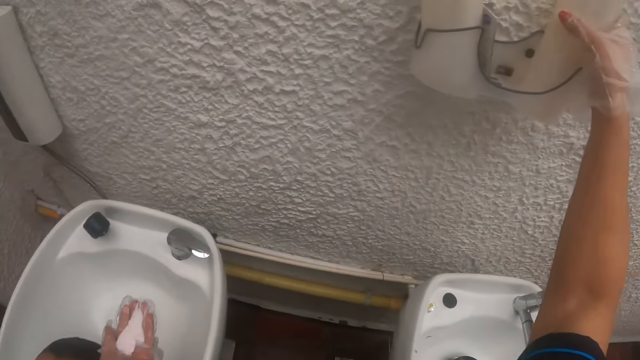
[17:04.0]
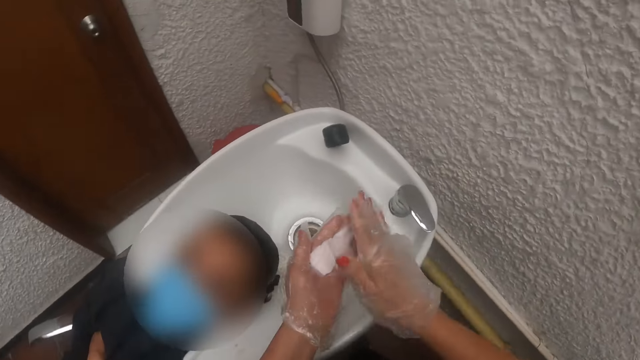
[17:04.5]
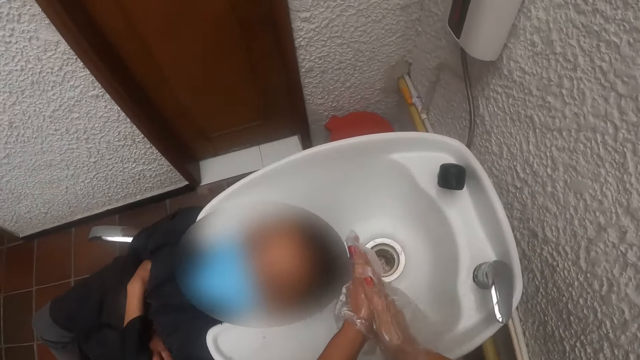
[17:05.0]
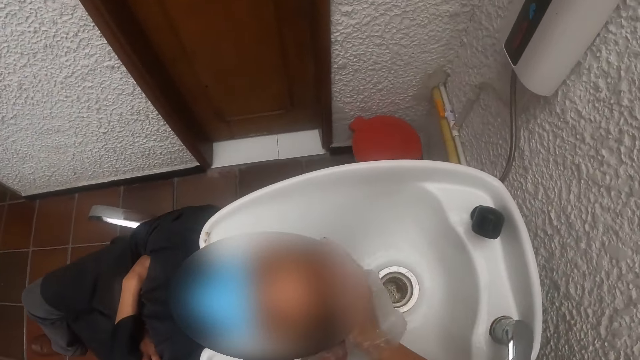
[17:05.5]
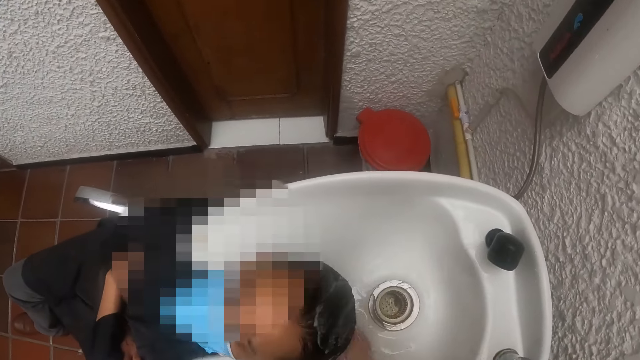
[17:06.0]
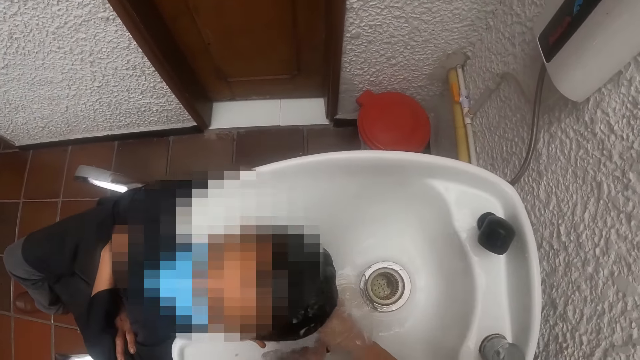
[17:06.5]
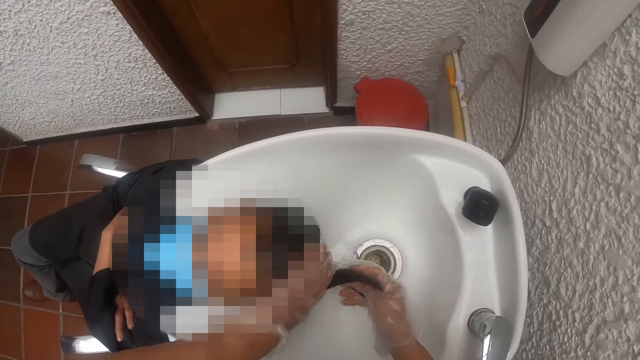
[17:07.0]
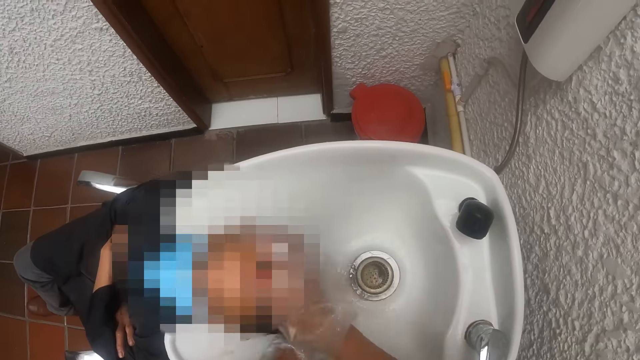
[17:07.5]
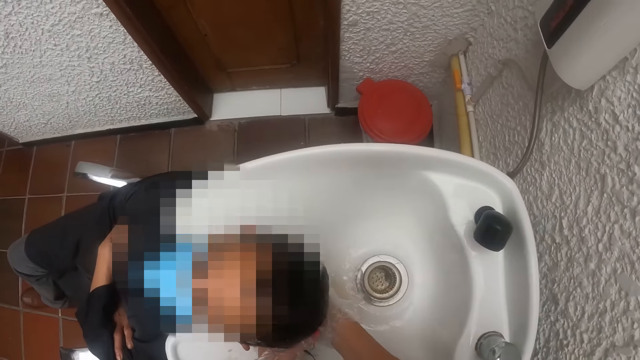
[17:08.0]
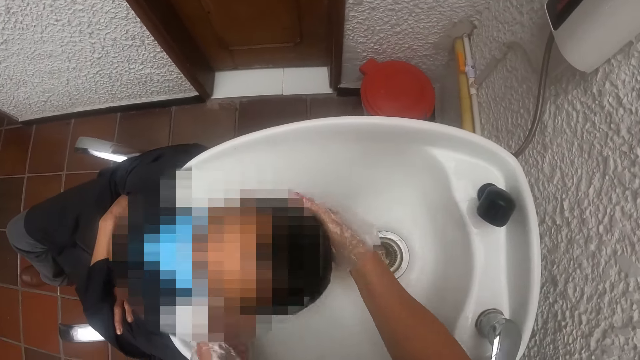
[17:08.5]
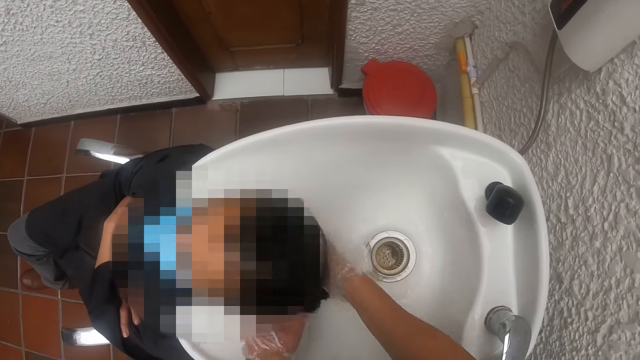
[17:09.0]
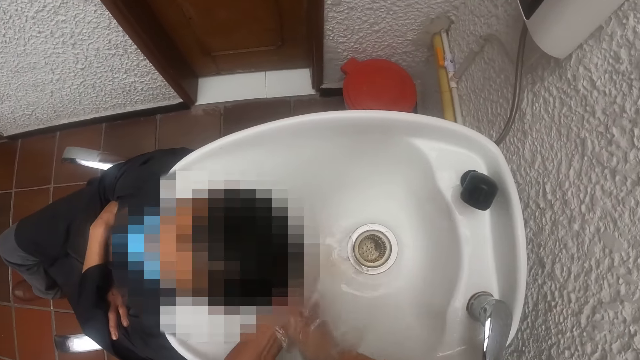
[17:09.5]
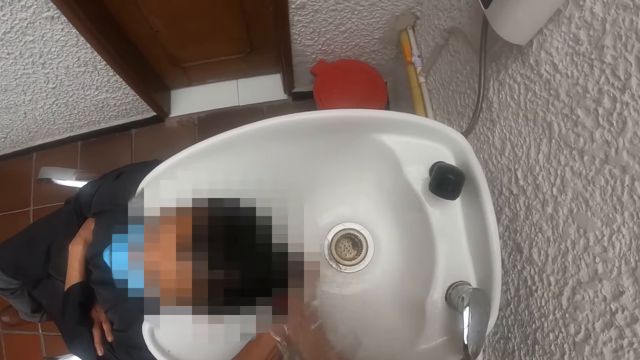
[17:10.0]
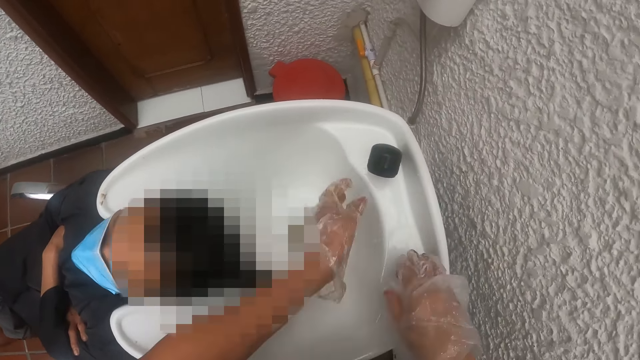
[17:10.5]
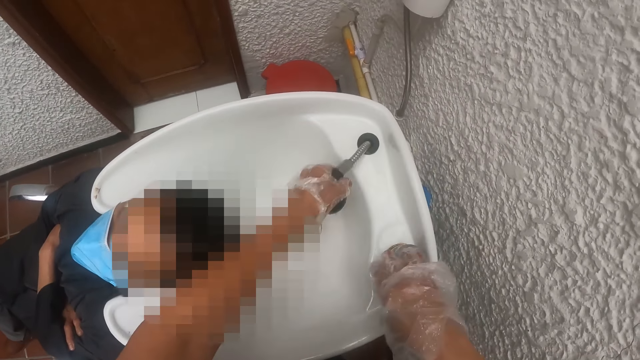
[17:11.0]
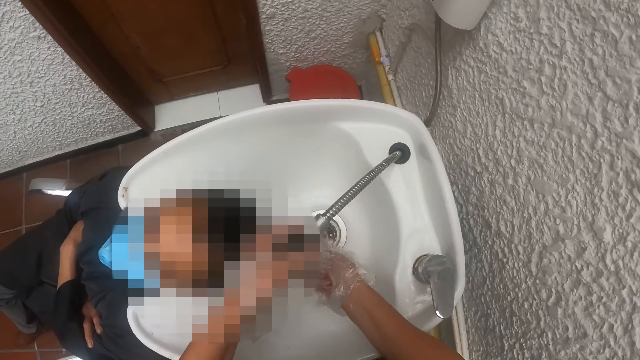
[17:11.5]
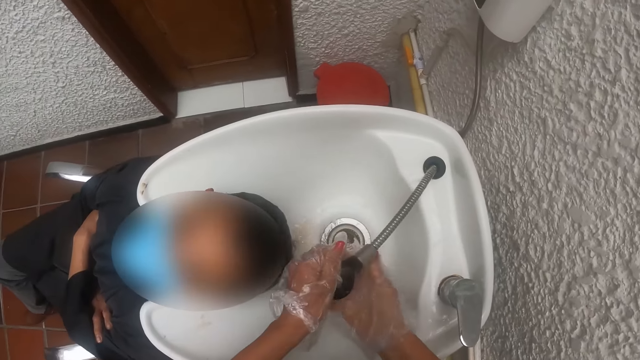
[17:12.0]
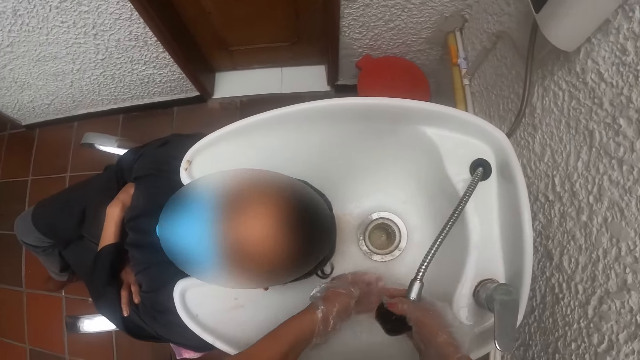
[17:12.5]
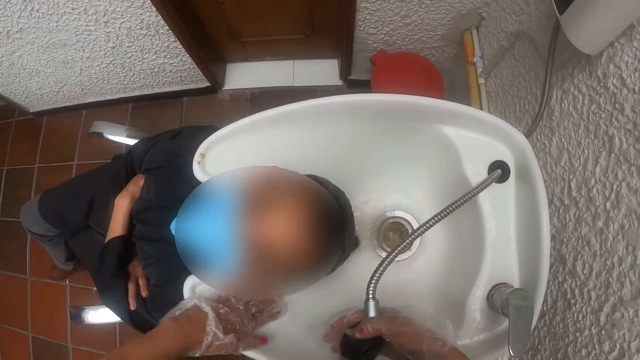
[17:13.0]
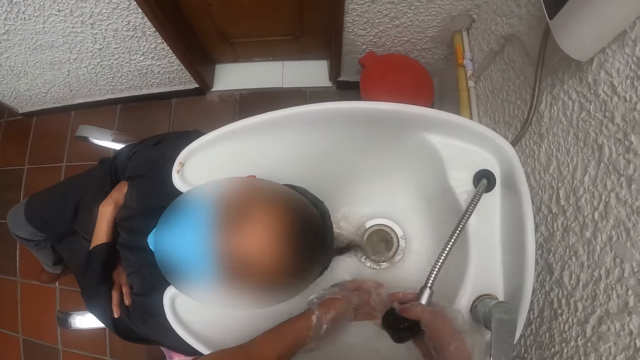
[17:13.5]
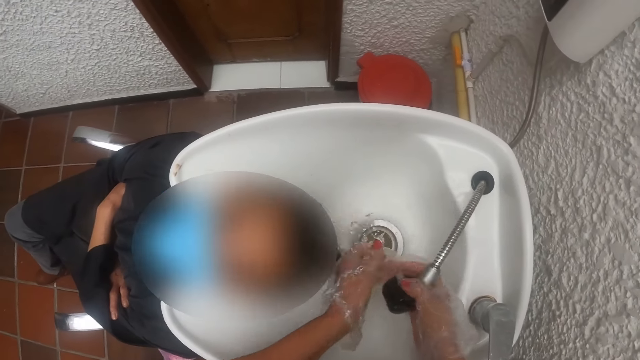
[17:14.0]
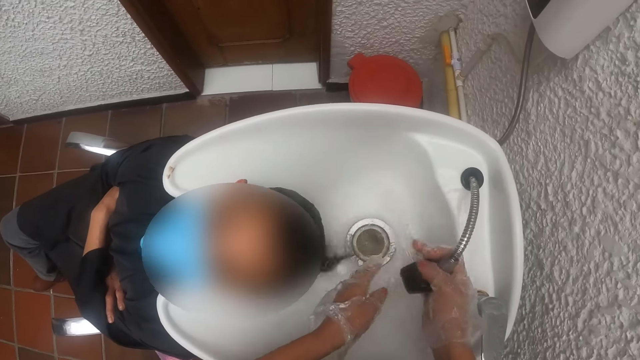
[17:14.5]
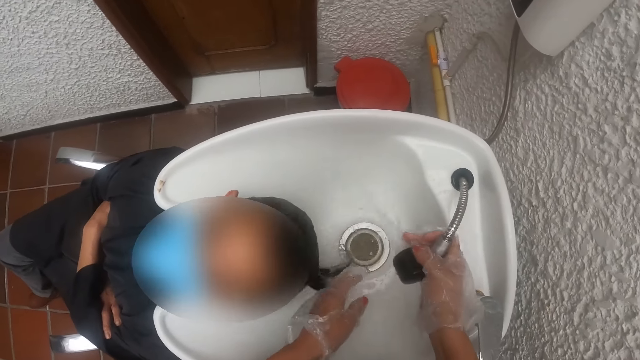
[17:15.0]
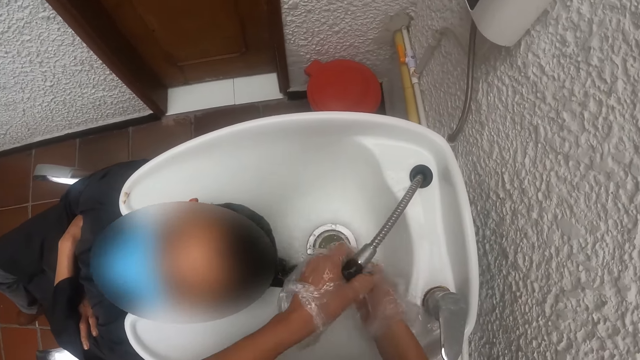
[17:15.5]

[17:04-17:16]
The camera wearer puts the bottle on the shelf. She rubs the hair conditioner in her hands, and rubs the hair conditioner into the hair of a woman with her hands. She opens the shower hose with the knob on the hair wash basin with her right hand. She pulls the shower hose from the hair wash basin with her left hand. She washes her hands with water in the hair wash basin. She cleans the hair wash basin with her left hand. She washes her left hand with water in the hair wash basin. She cleans the hair wash basin with water.

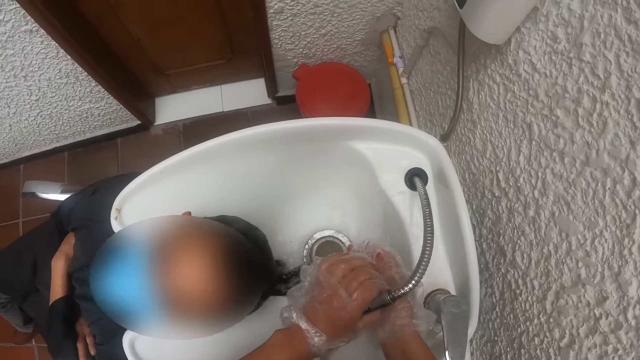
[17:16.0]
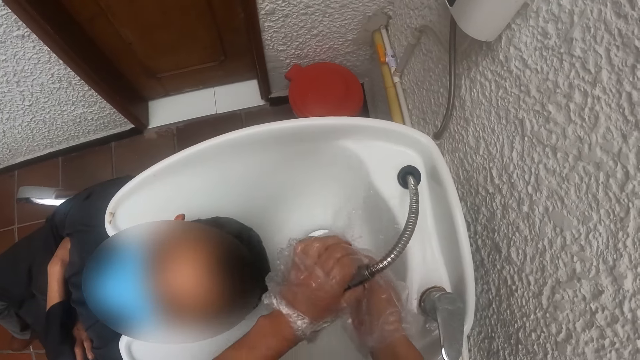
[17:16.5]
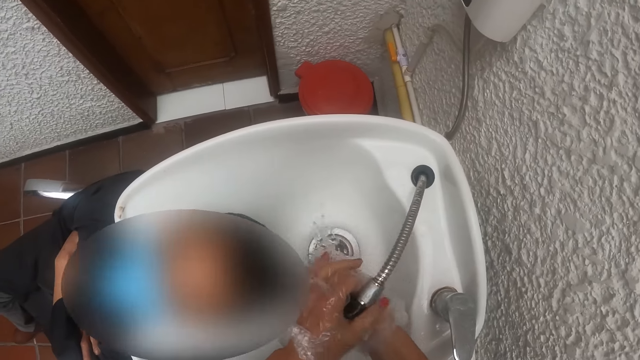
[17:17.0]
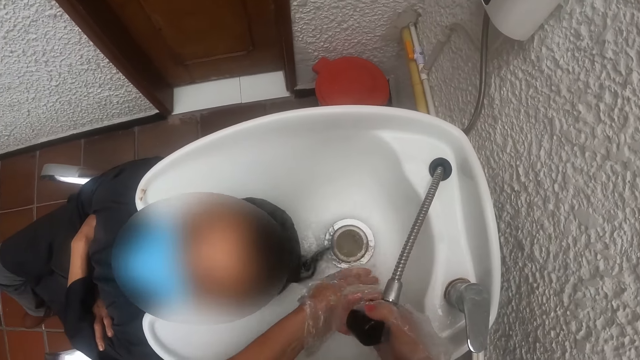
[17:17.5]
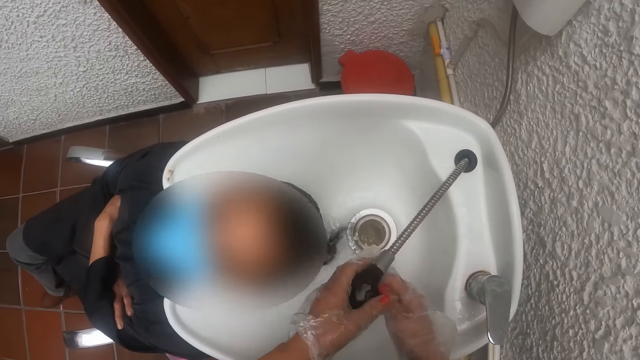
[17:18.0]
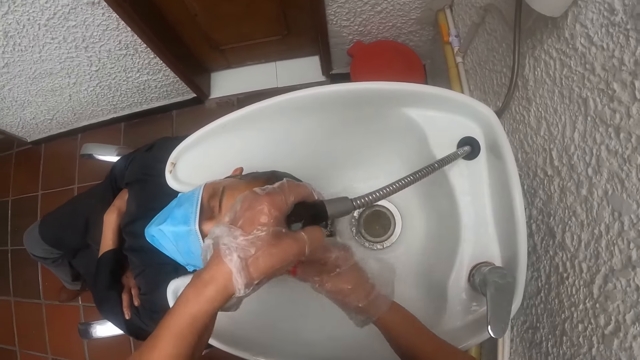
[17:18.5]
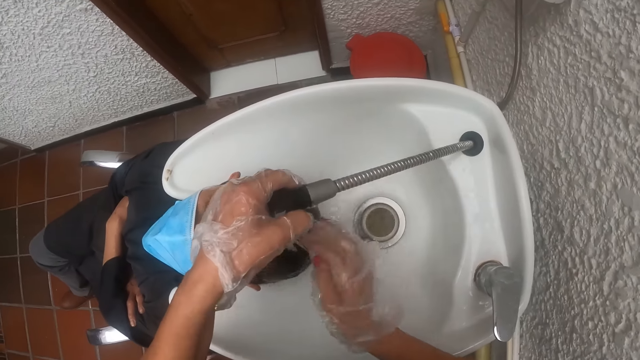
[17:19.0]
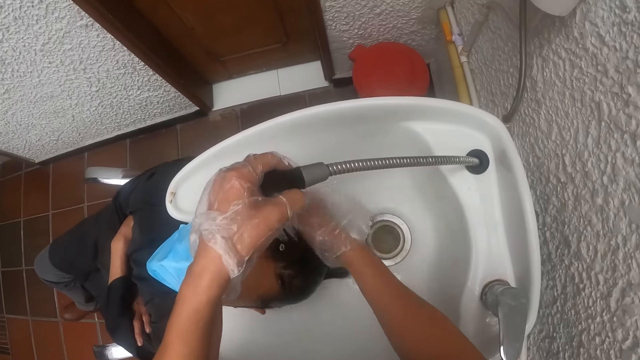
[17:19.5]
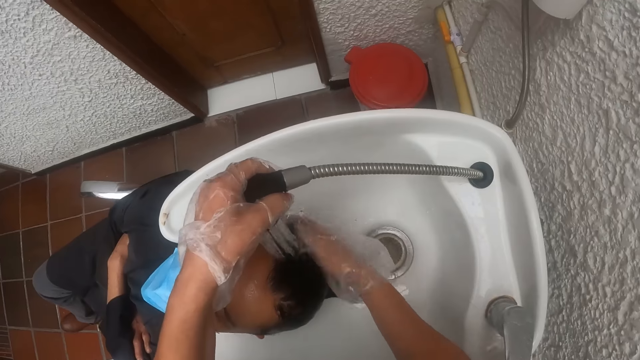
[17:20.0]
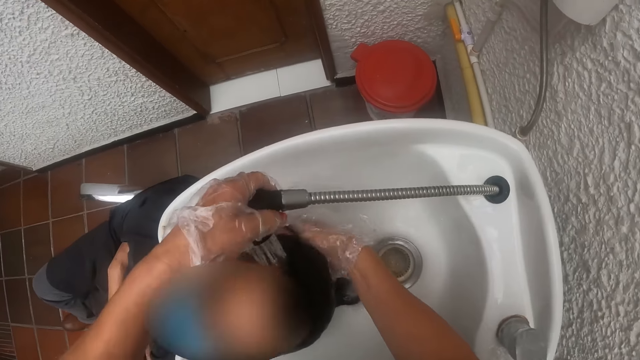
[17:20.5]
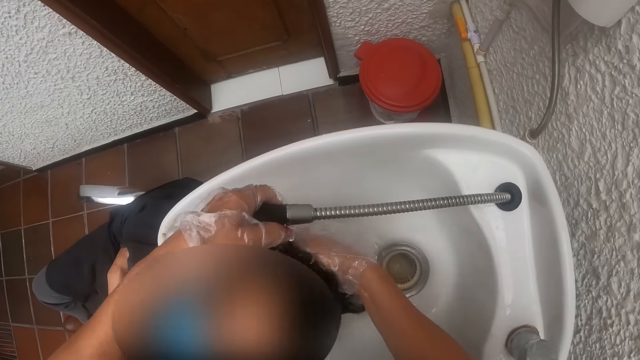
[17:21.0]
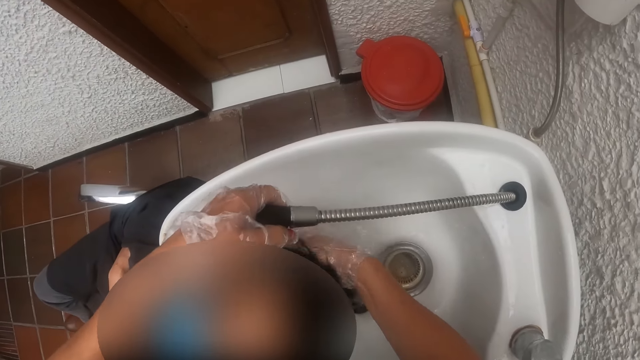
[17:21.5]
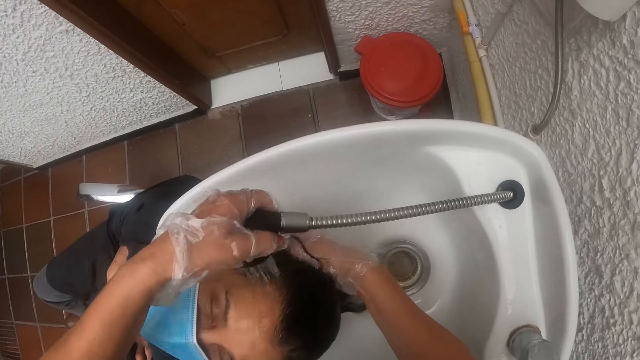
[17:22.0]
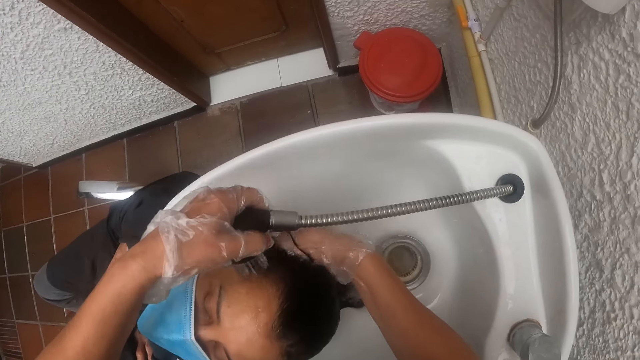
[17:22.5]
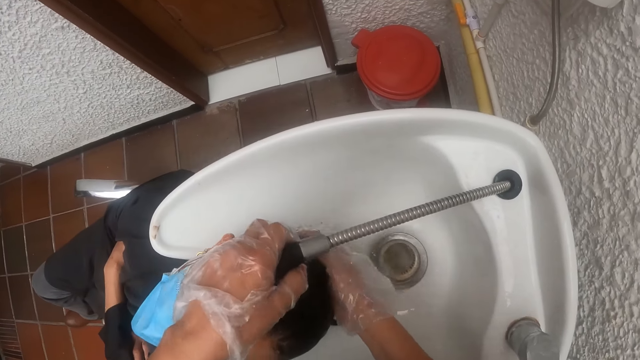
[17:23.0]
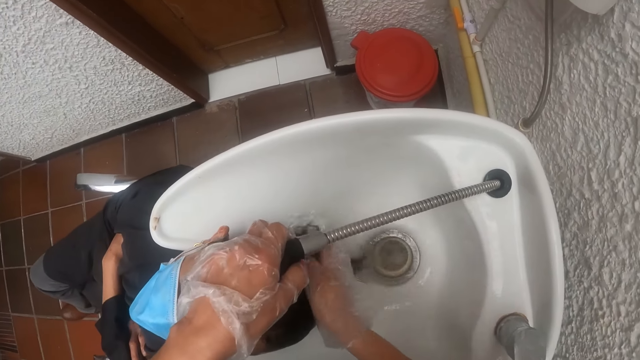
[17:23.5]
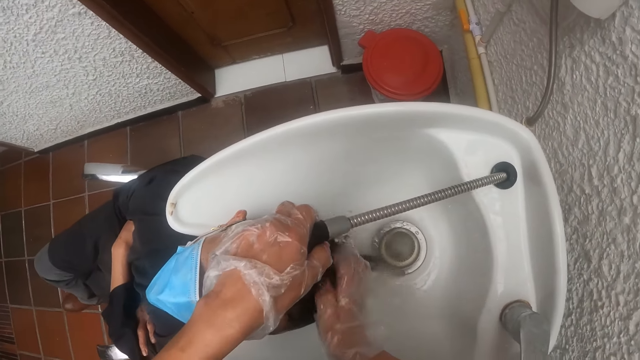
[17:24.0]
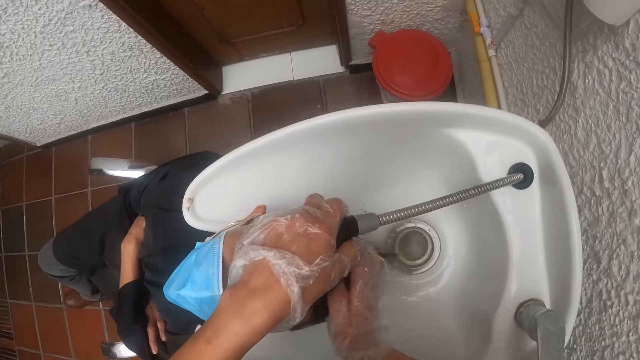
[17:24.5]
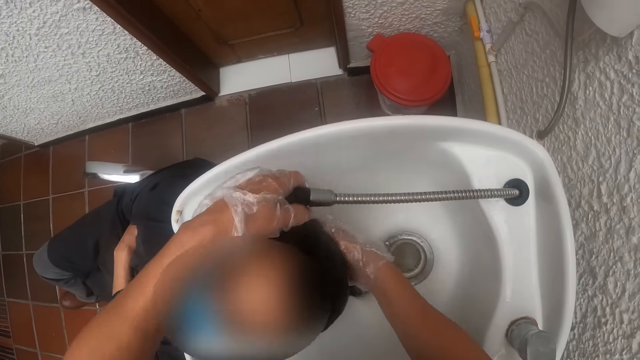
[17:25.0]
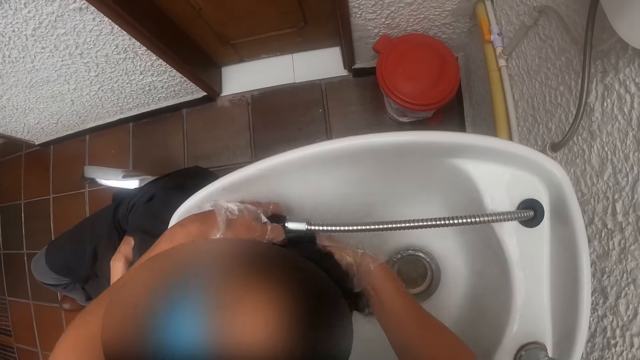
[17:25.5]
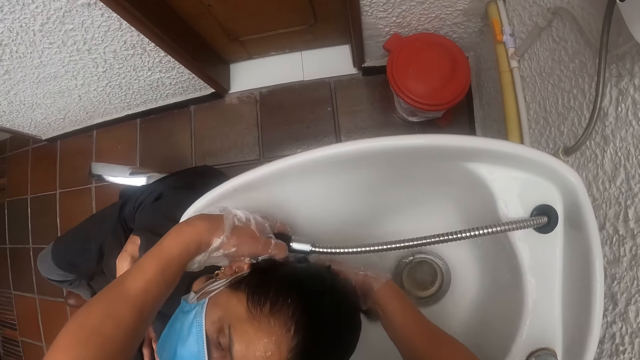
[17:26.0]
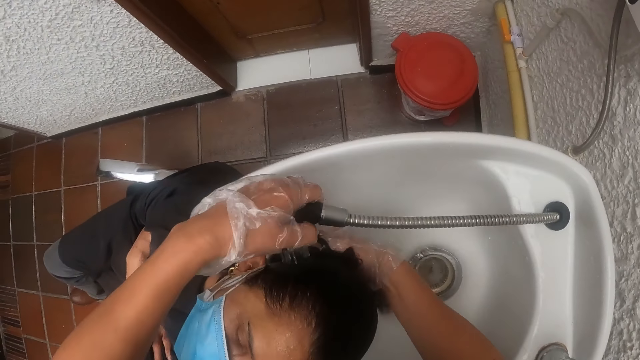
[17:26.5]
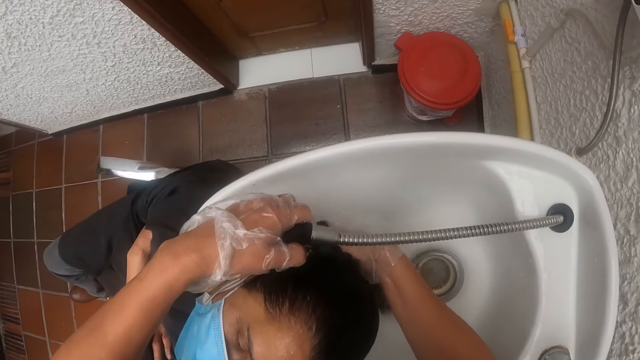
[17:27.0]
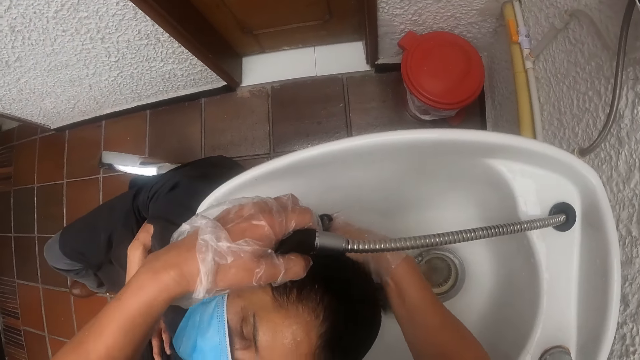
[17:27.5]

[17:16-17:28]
The camera wearer washes her right hand with water in the hair wash basin. She cleans the hair wash basin with water. She washes her hands with water in the hair wash basin. She washes the hair of a woman in the hair wash basin with water. She scrubs the hair of the woman with her right hand.
